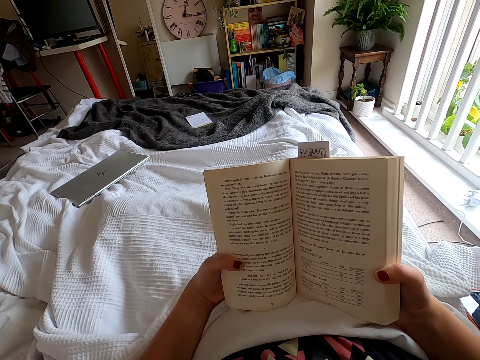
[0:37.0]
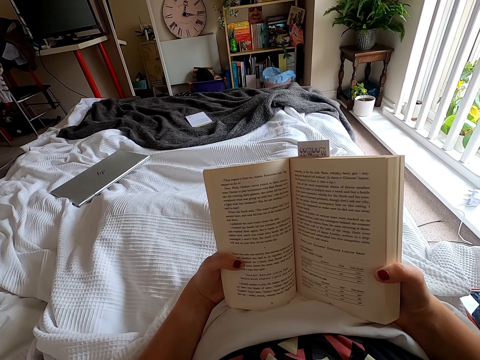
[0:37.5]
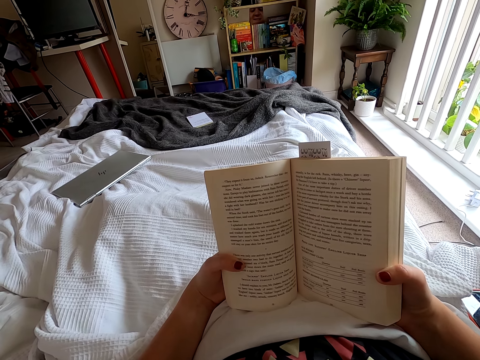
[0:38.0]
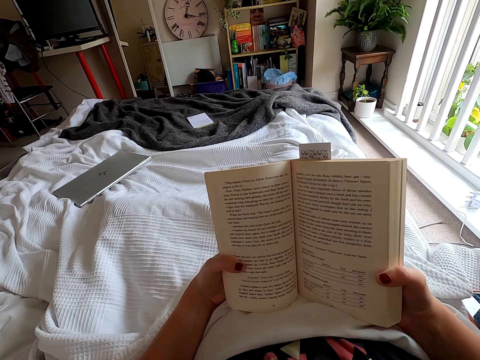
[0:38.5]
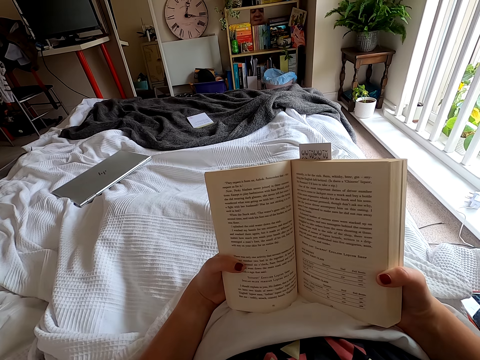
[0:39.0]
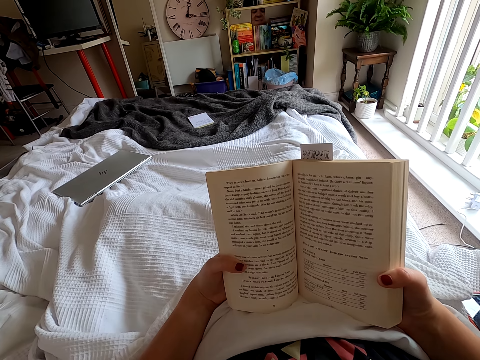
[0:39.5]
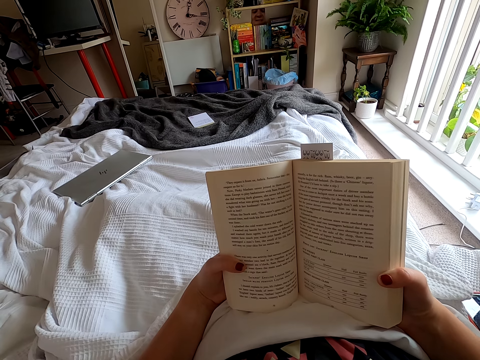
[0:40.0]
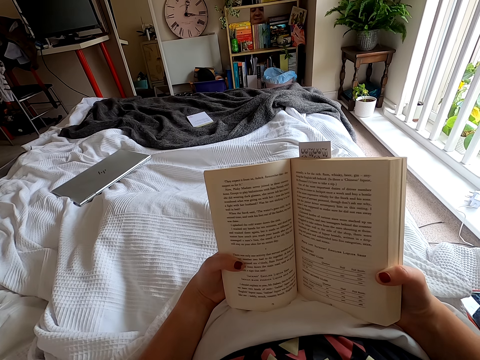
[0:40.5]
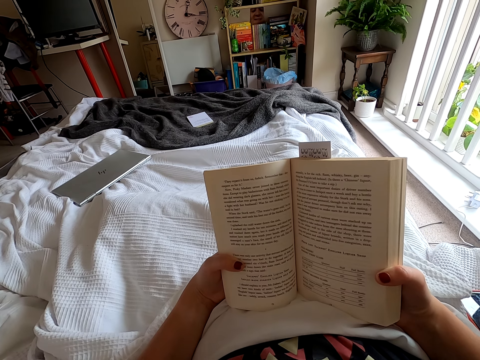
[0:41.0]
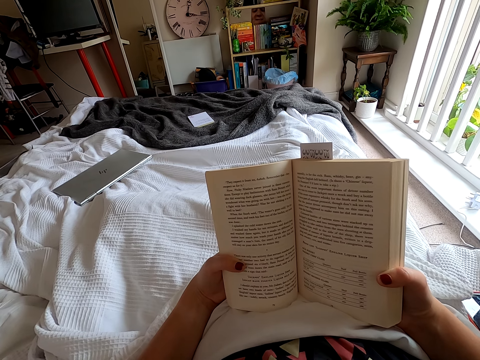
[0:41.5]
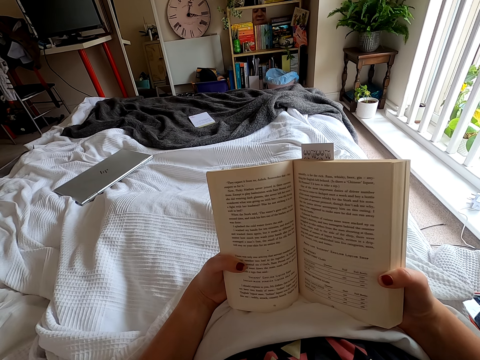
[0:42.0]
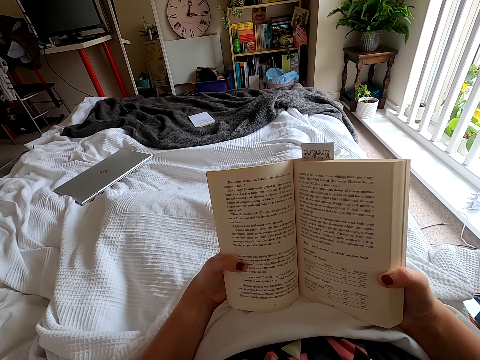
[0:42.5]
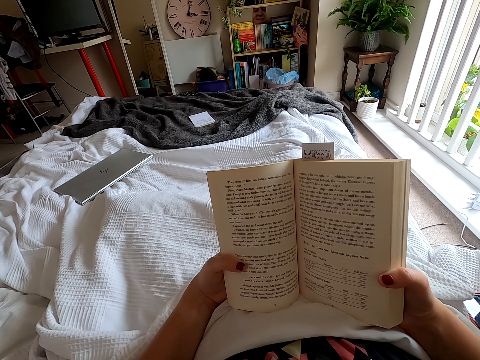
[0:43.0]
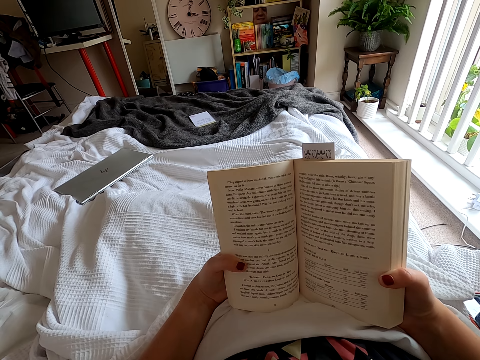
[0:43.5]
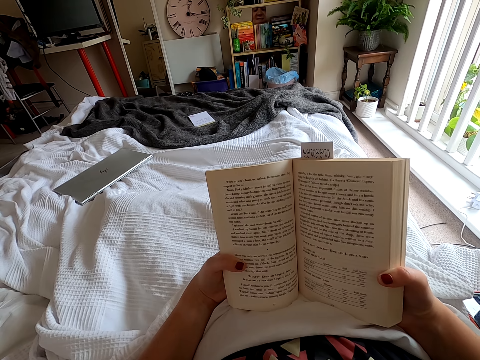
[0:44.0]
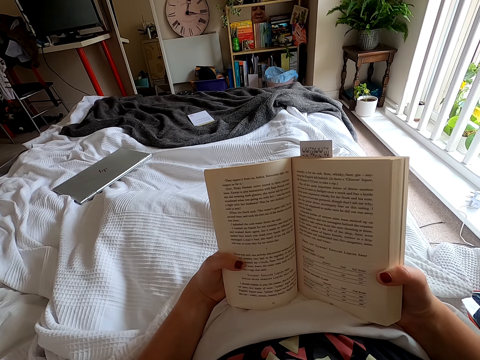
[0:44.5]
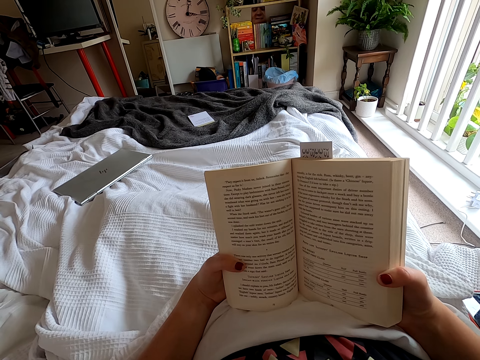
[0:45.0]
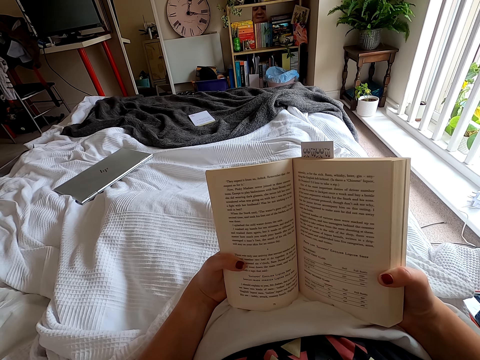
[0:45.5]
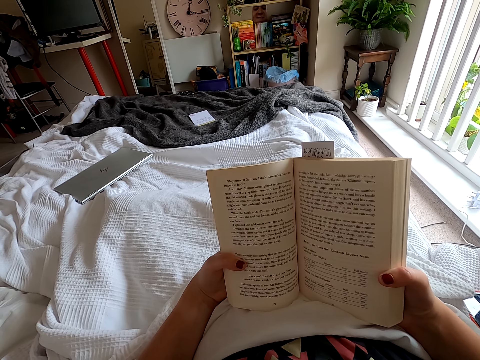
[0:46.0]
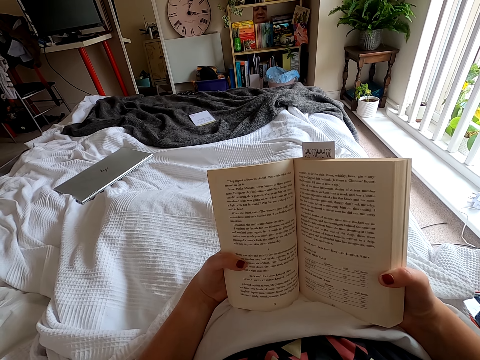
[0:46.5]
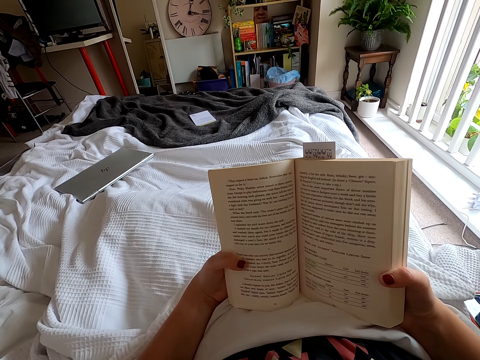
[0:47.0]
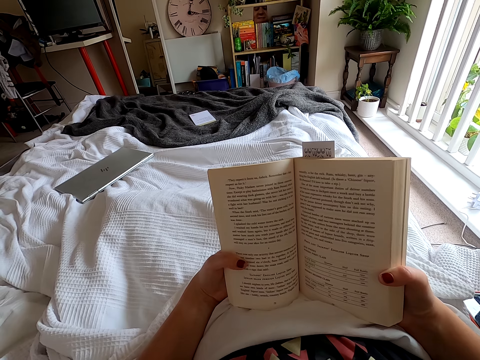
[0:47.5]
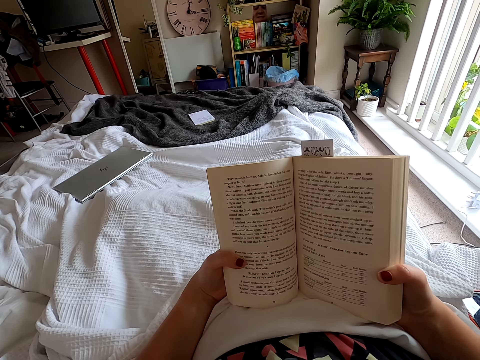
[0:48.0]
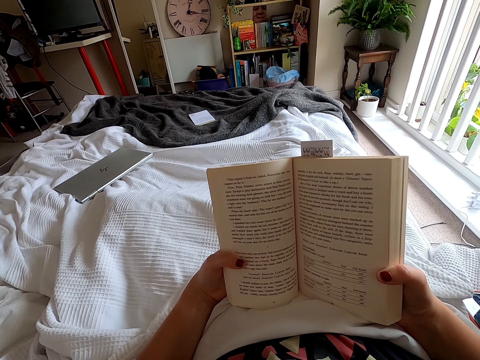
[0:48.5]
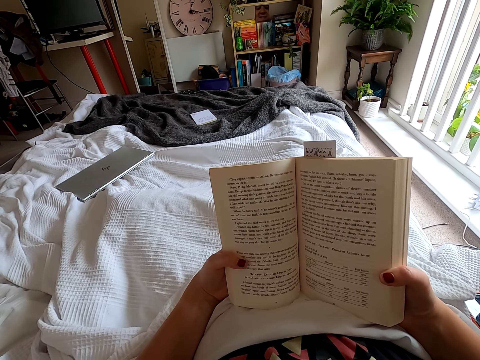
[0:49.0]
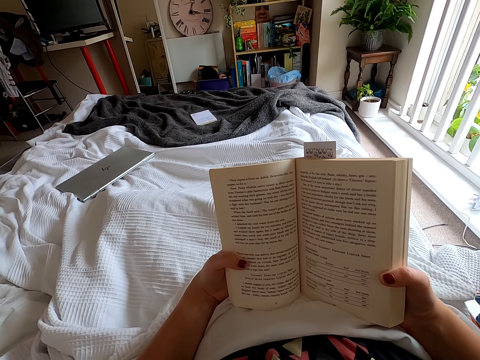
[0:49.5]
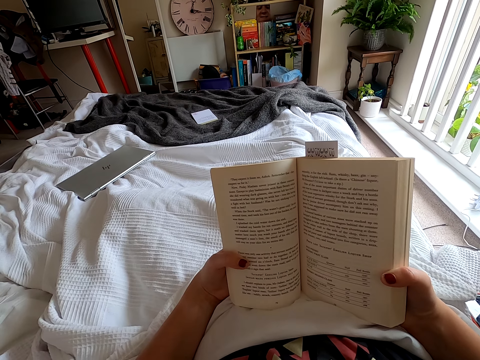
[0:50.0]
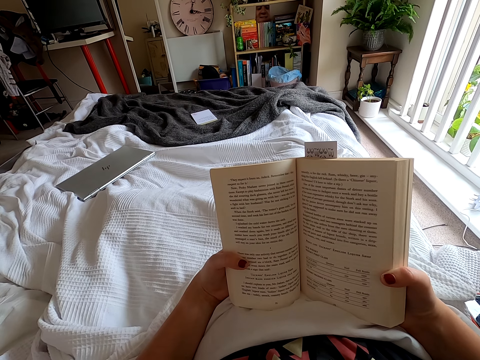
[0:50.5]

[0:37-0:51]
The camera wearer peruses a book.

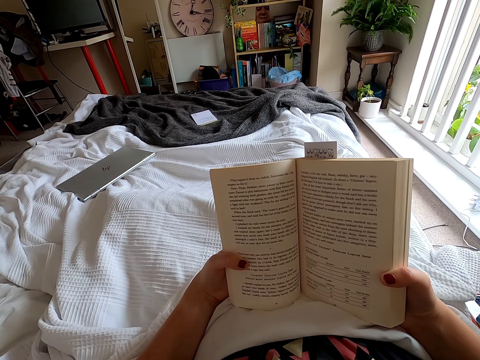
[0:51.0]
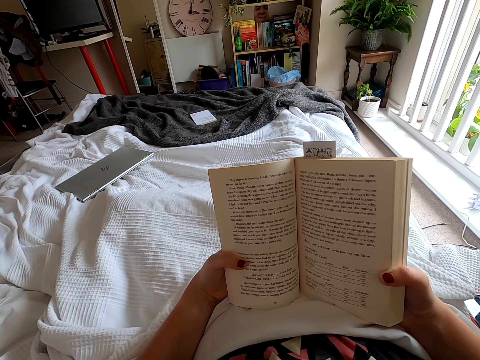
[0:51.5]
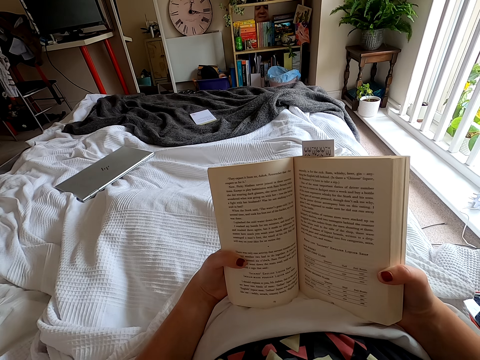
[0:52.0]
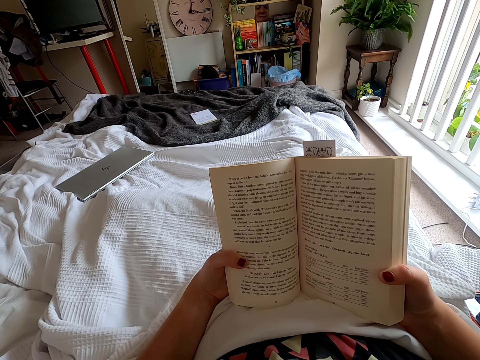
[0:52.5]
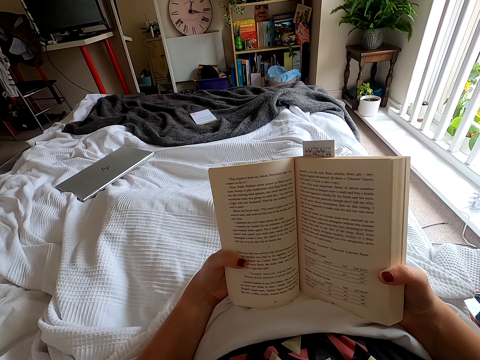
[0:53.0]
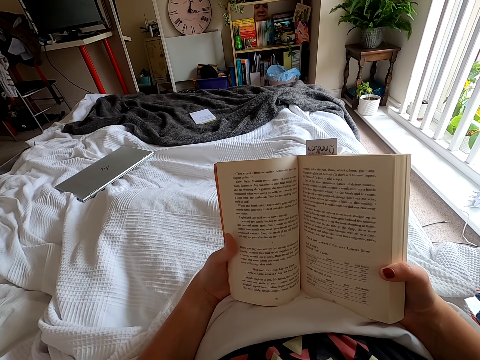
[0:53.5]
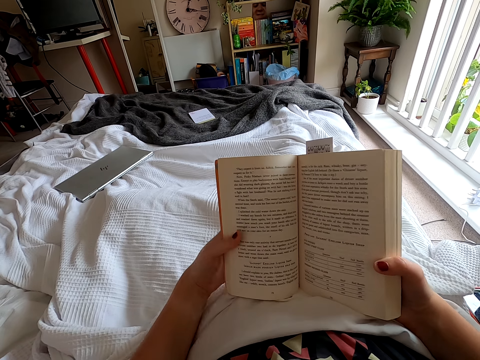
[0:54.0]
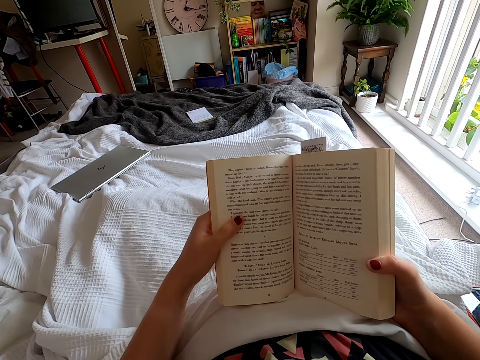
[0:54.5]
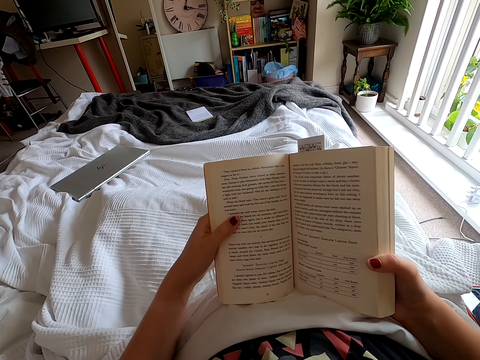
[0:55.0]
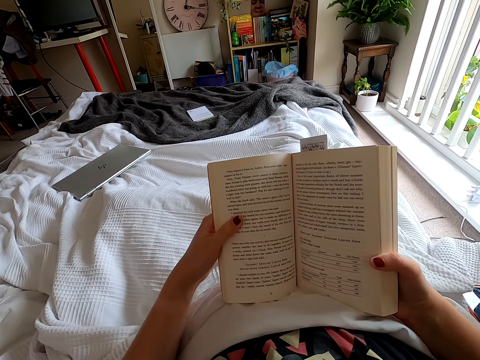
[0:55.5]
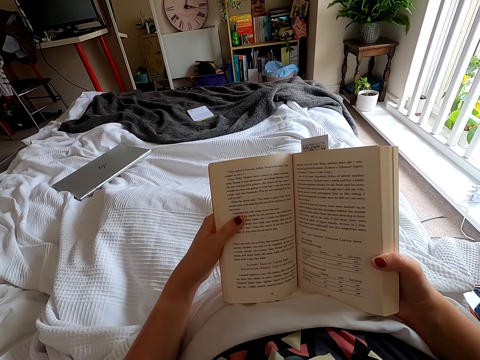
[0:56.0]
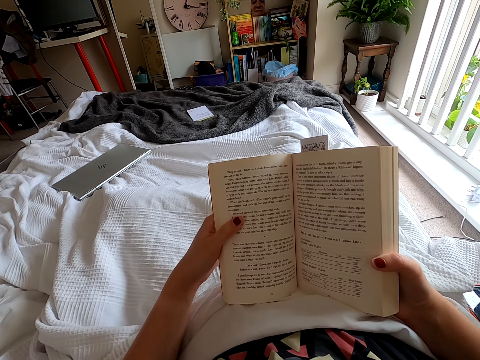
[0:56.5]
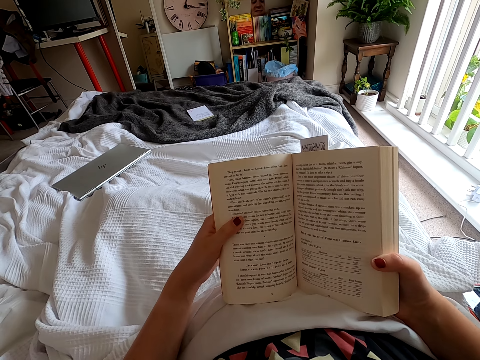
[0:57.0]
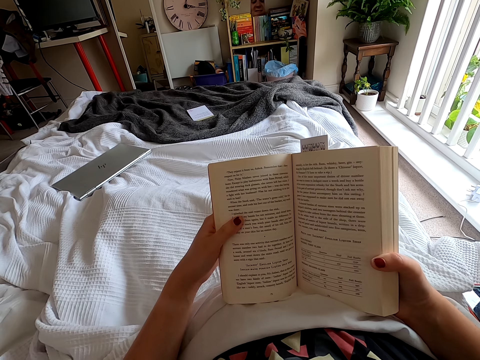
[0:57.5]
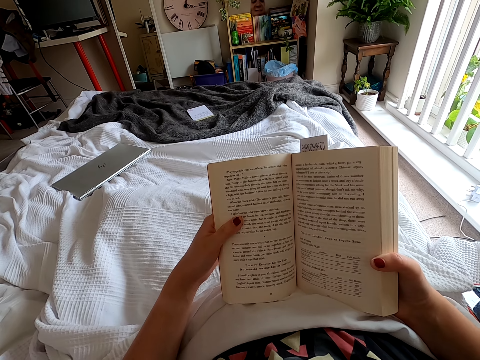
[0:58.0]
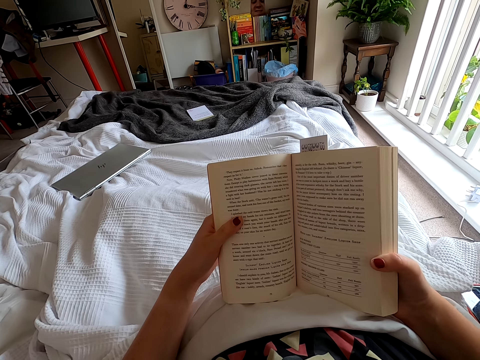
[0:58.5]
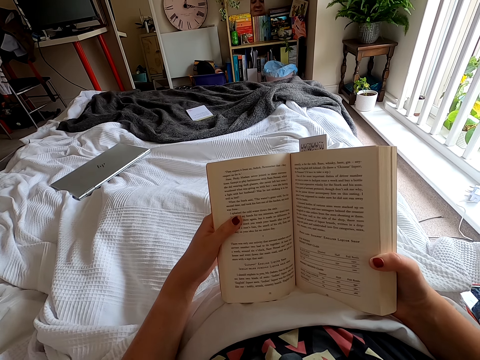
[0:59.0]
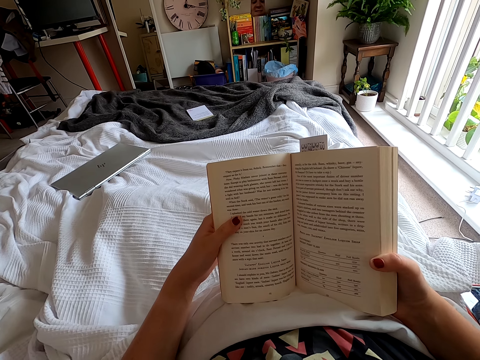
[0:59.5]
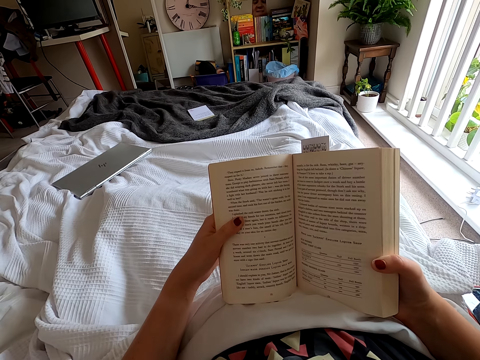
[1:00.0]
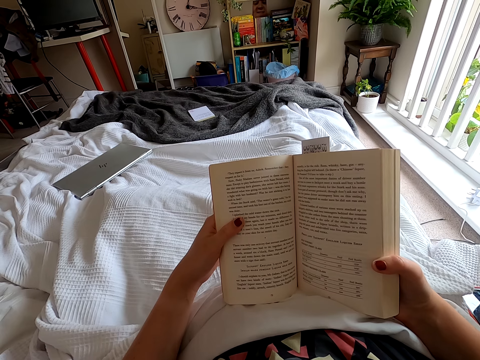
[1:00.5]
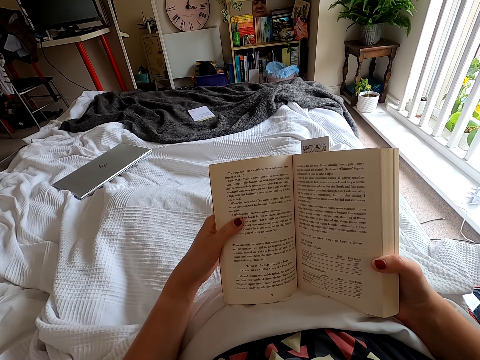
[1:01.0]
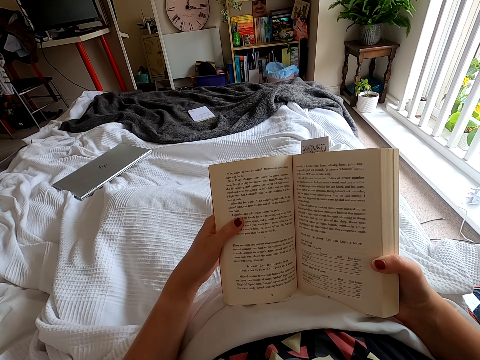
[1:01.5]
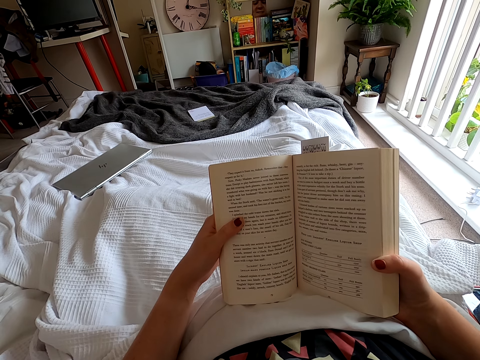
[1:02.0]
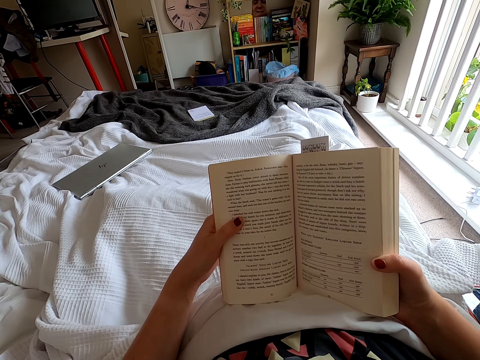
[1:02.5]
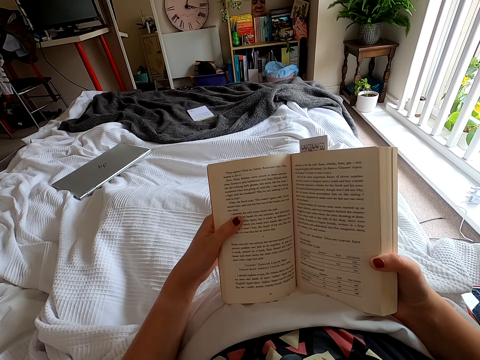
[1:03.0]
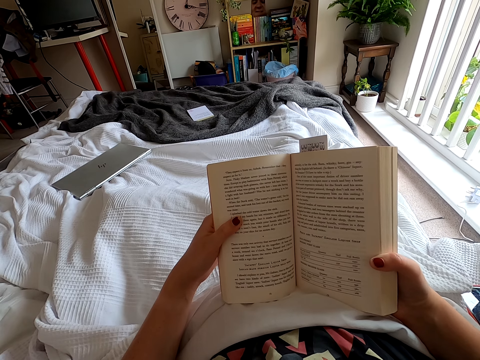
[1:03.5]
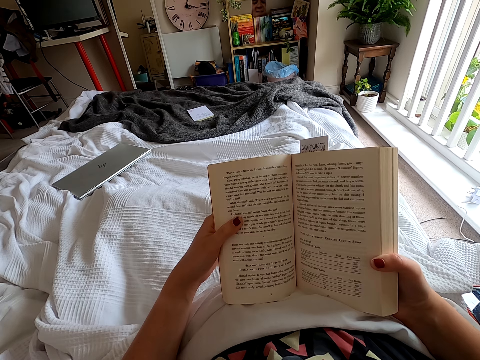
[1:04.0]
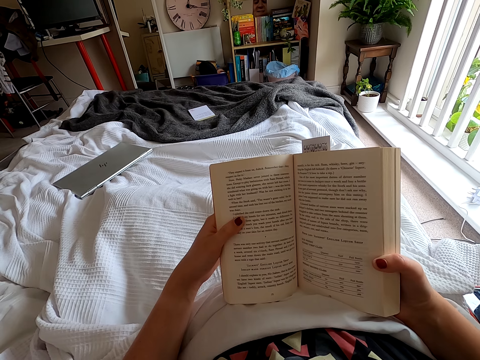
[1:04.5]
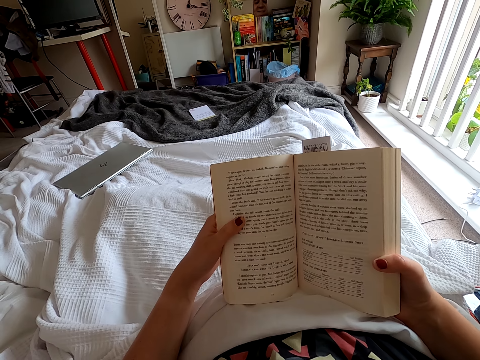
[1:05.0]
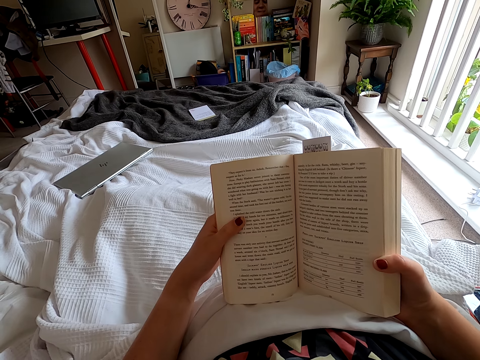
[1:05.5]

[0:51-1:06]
The camera wearer moves a finger. They move a hand. They peruse a book.
